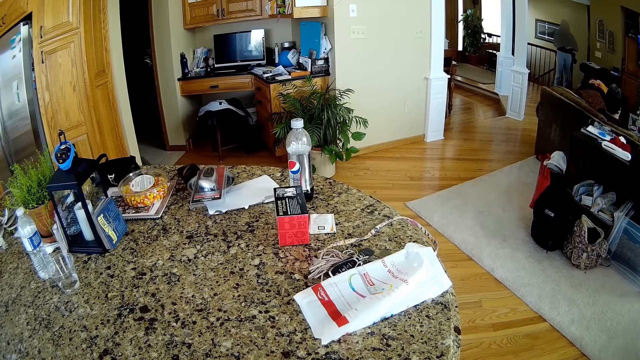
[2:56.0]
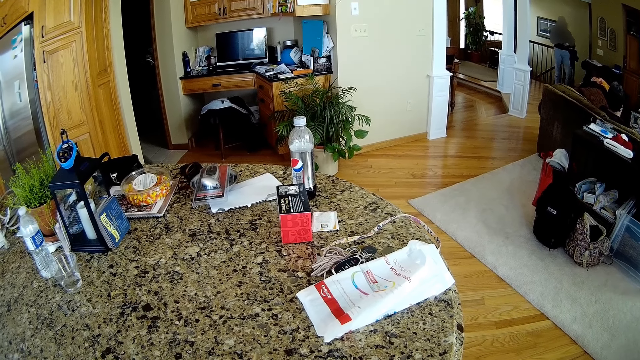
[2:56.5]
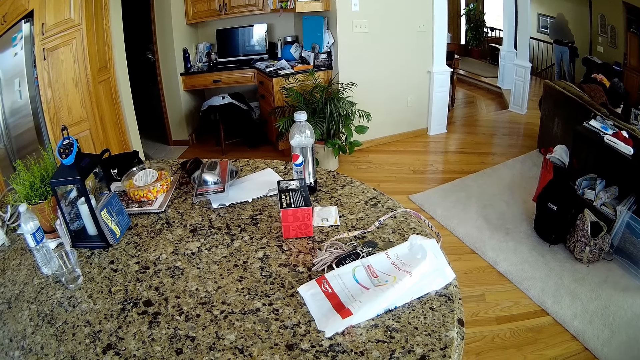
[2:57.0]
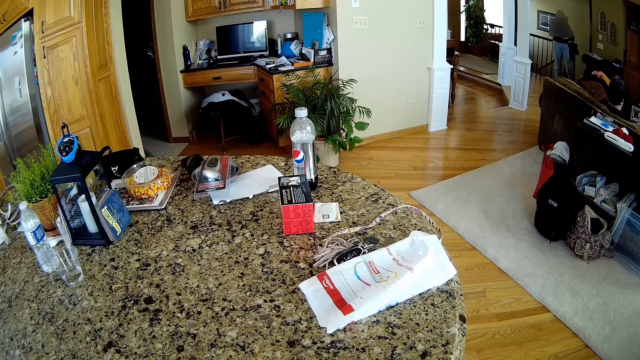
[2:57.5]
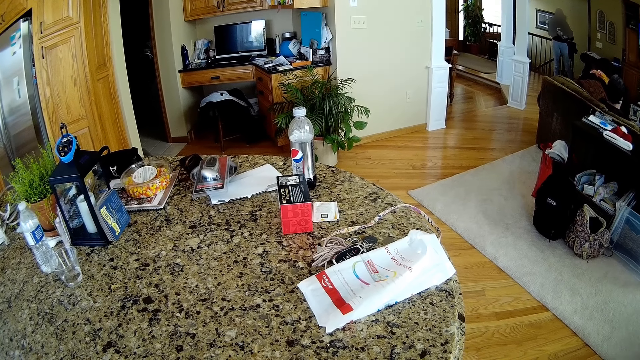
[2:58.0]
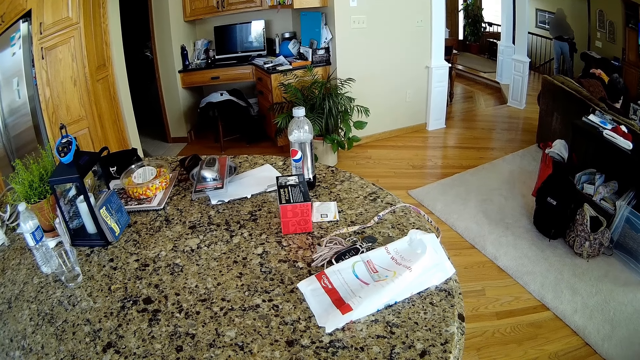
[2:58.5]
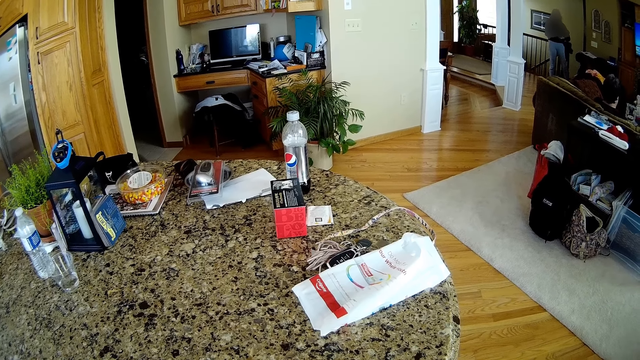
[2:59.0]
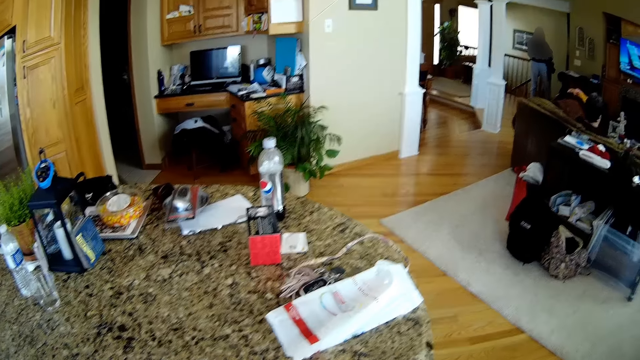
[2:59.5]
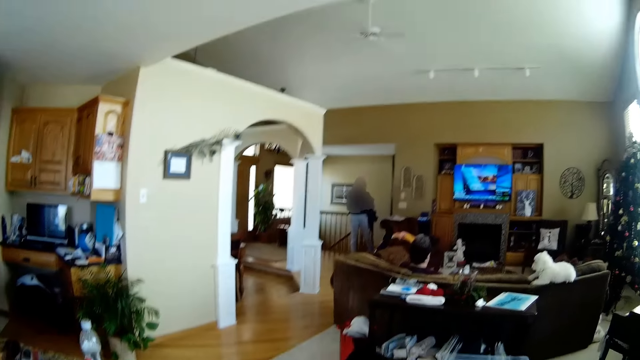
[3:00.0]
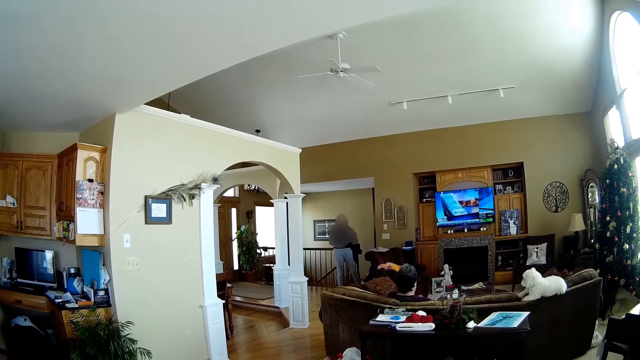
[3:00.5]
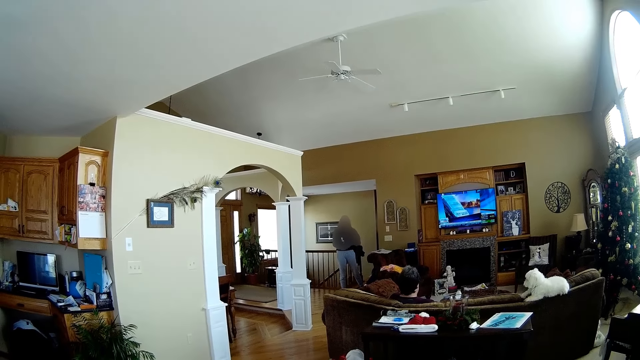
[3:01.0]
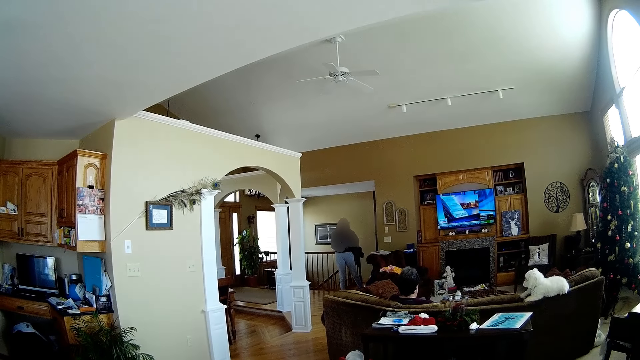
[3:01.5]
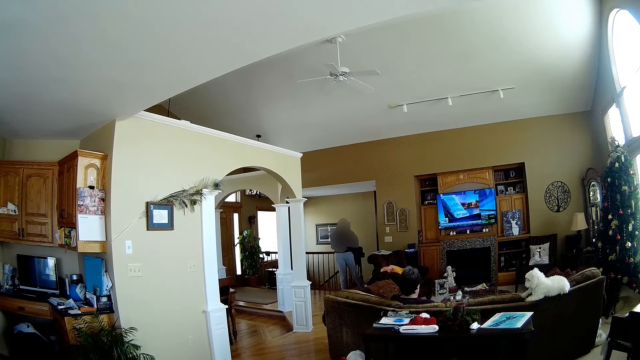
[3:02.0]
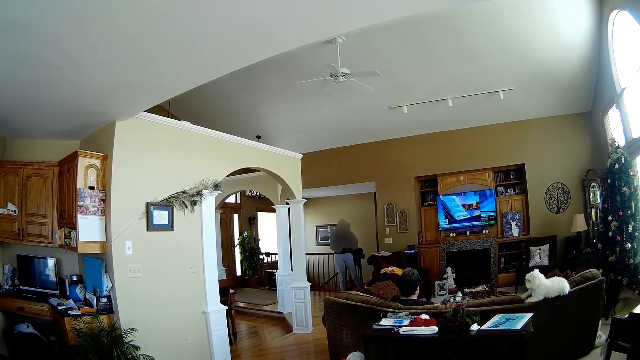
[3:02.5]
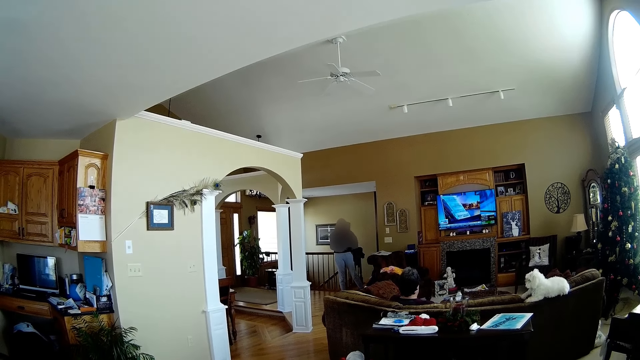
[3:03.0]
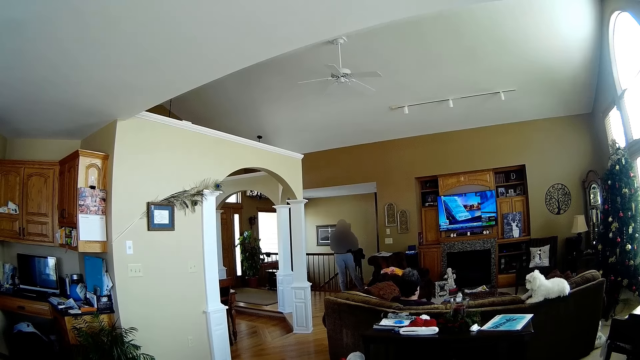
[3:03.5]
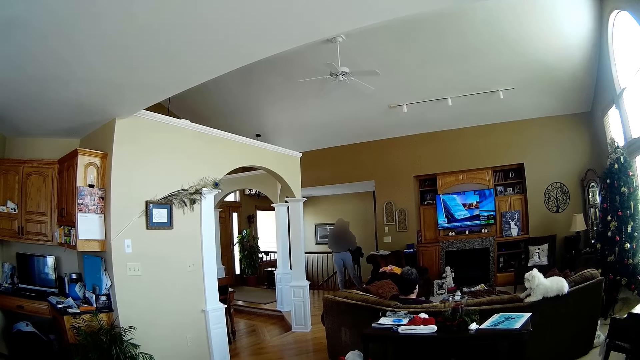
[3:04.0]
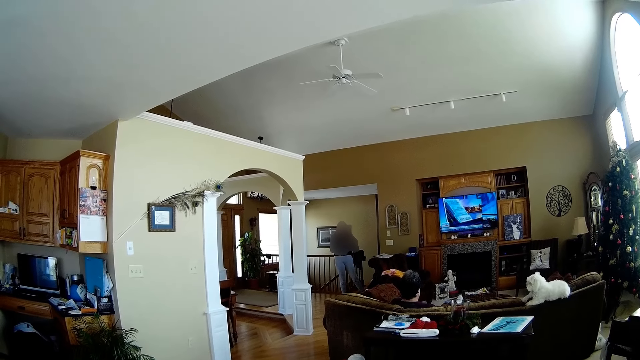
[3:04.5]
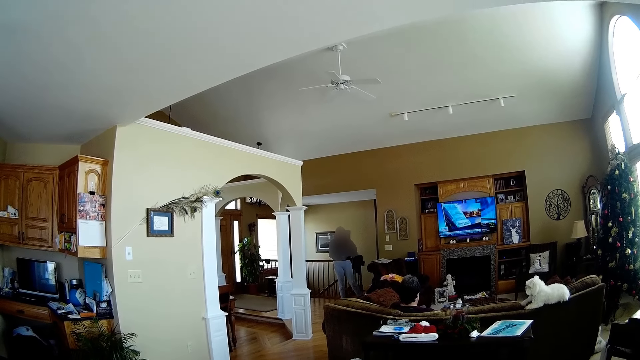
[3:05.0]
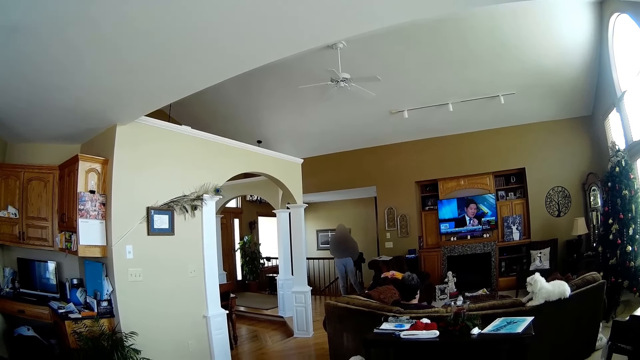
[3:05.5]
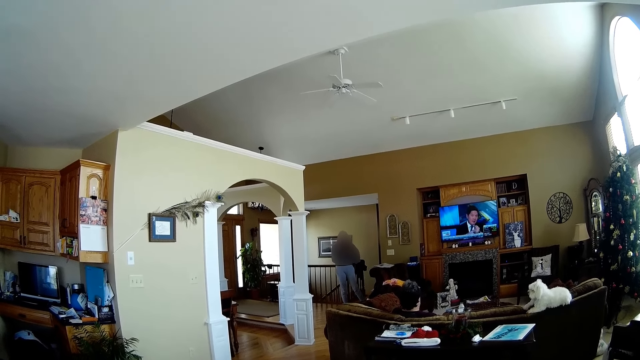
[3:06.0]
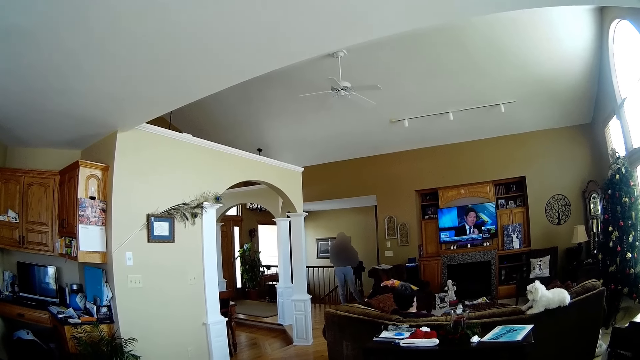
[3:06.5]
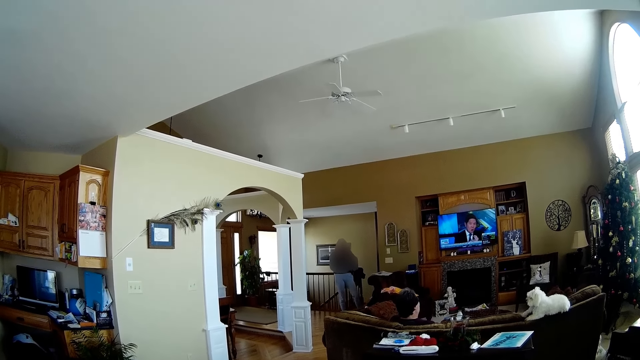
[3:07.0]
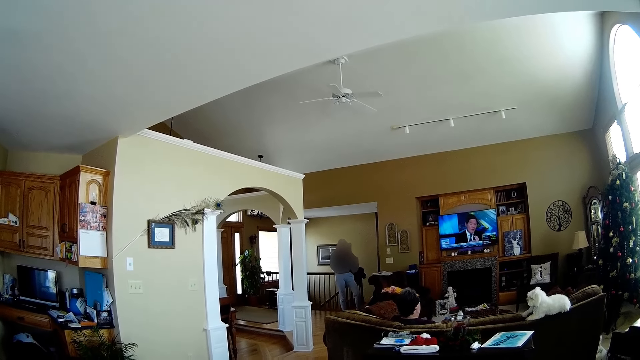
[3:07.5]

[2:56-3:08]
The camera wearer looks at the television in the living room.

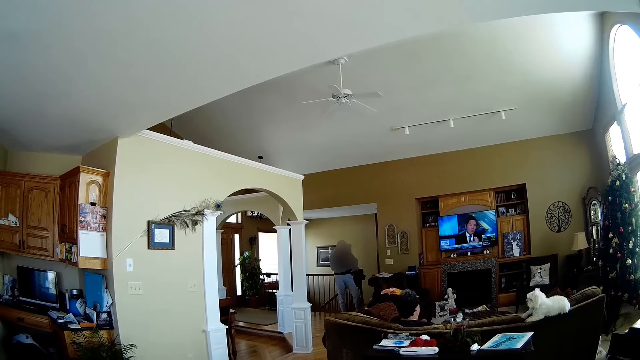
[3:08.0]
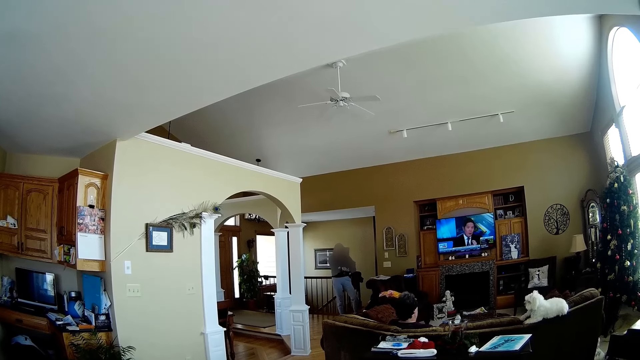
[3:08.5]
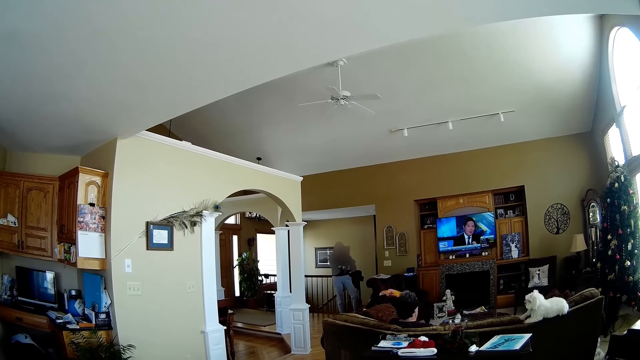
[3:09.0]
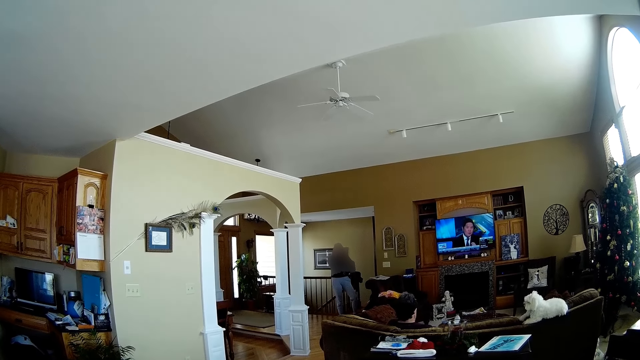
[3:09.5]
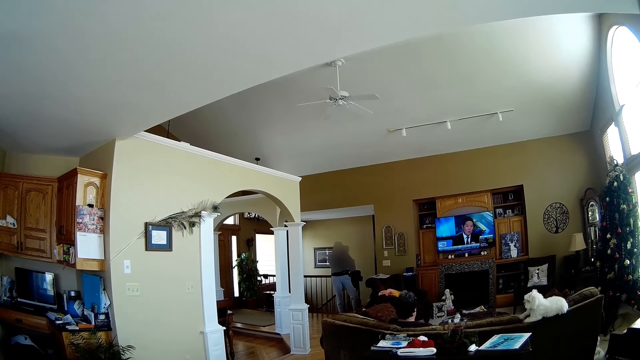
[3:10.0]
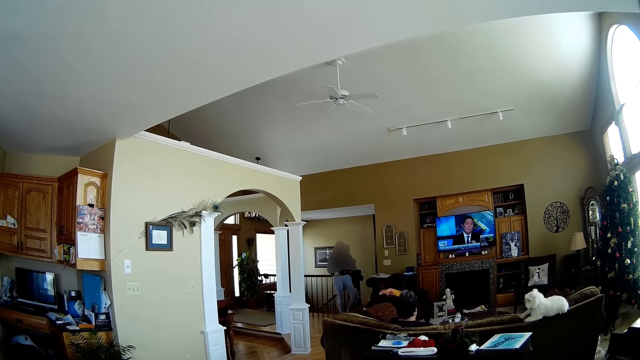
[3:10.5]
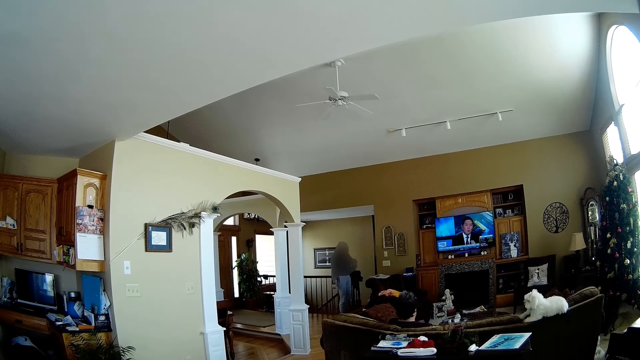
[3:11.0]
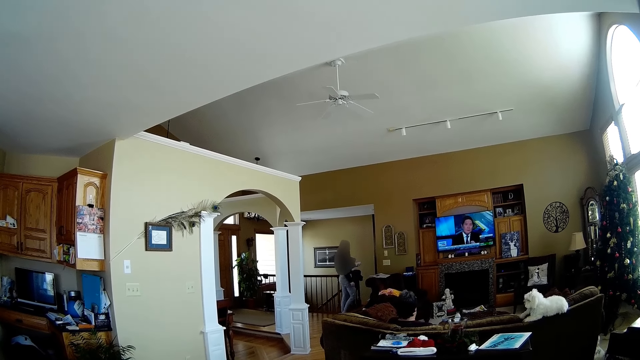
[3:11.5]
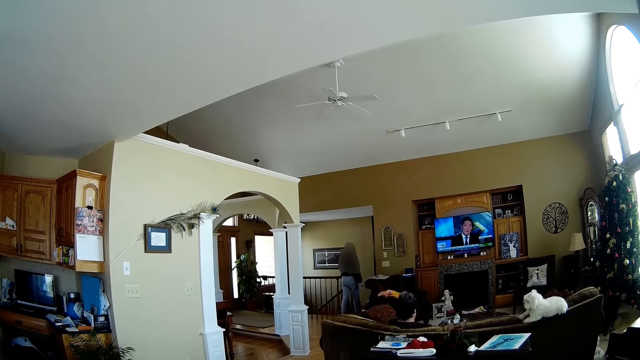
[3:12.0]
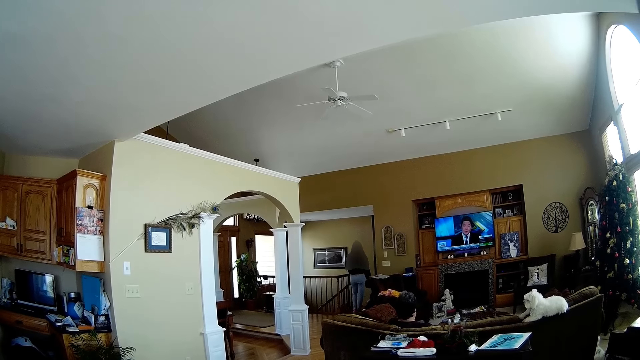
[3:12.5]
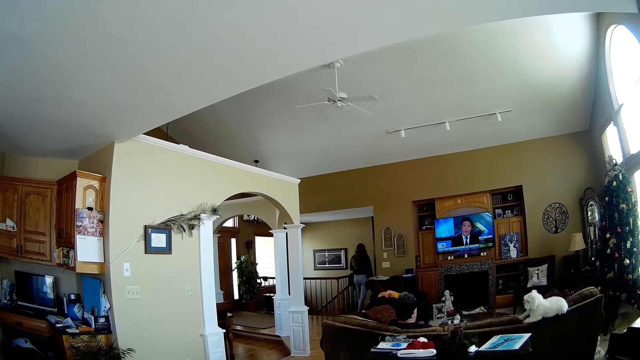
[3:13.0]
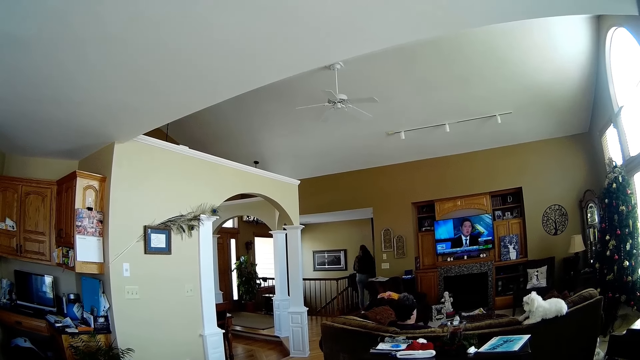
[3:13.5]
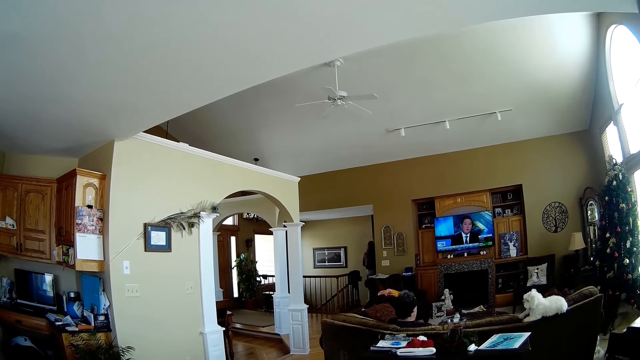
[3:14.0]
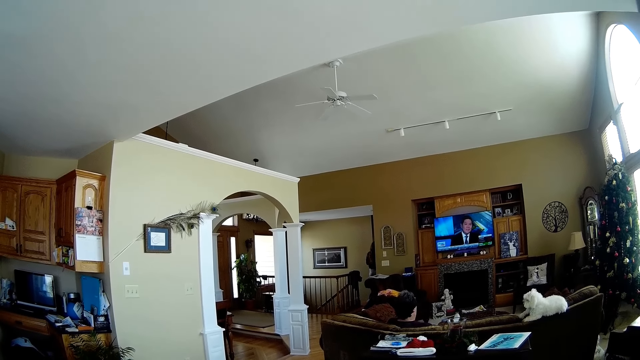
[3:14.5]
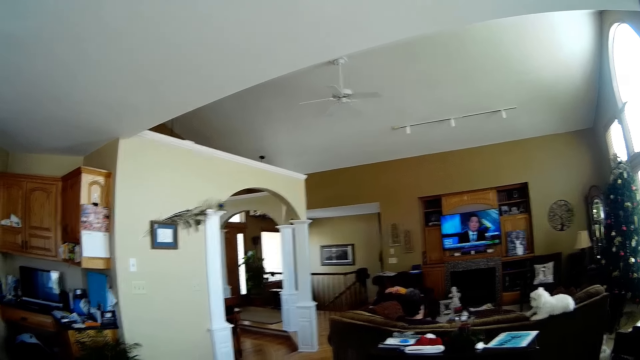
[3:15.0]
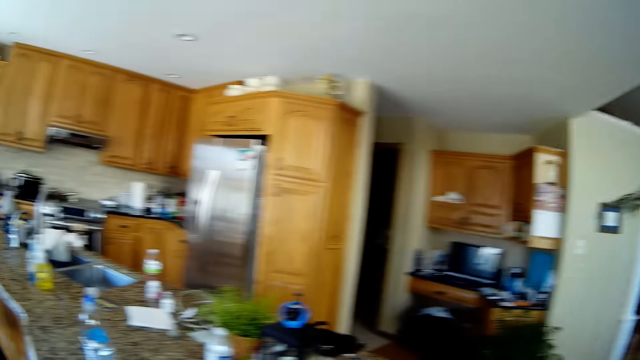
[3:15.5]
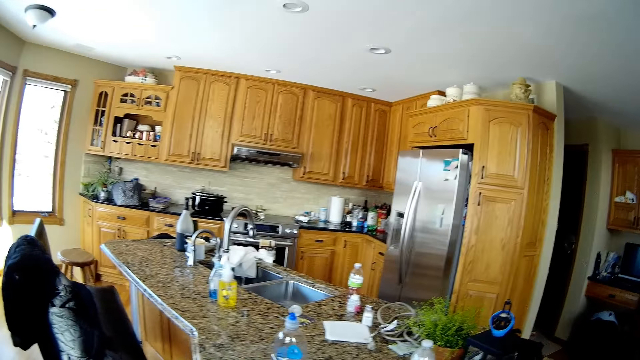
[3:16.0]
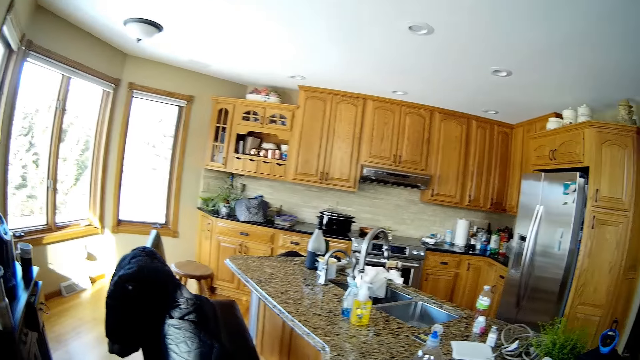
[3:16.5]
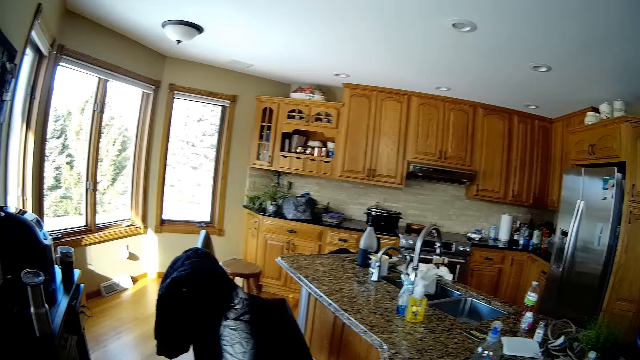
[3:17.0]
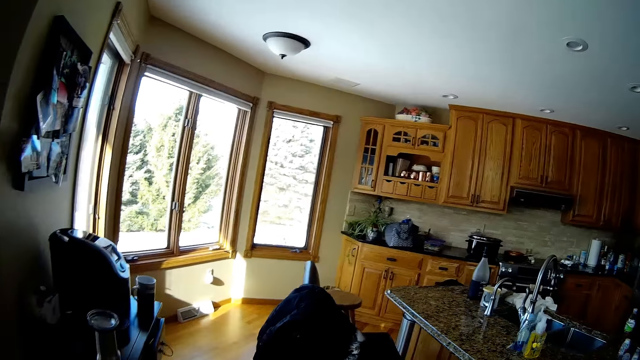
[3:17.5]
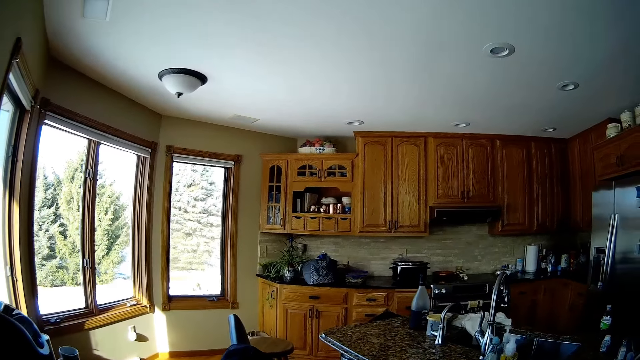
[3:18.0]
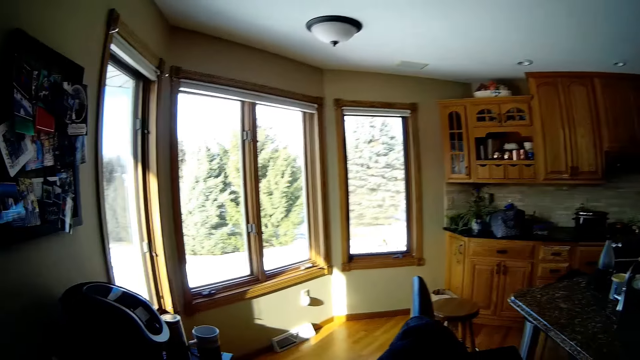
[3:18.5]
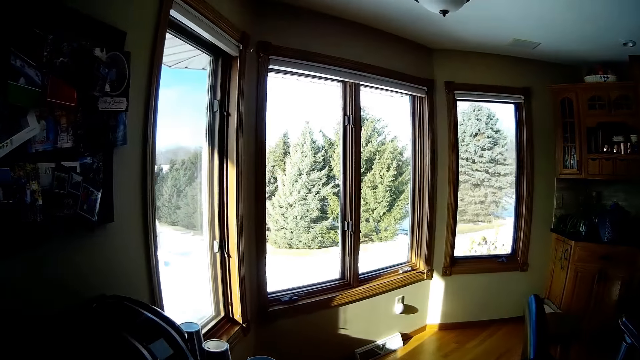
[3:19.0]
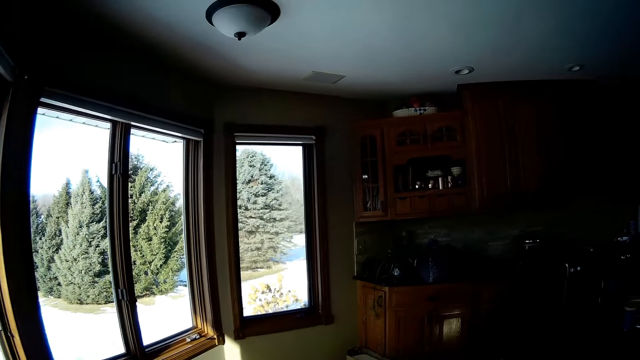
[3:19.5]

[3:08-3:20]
The woman walks into the room. The camera wearer walks around the kitchen. They look to the left and walk to the living room.
